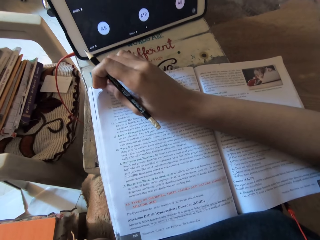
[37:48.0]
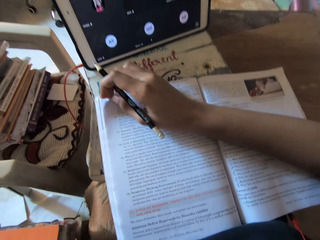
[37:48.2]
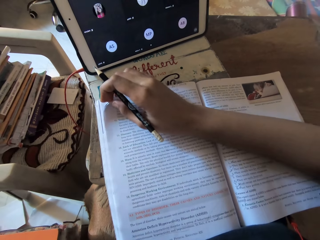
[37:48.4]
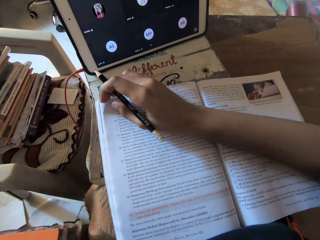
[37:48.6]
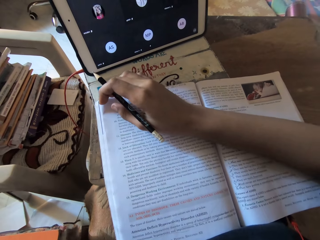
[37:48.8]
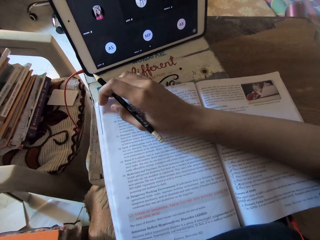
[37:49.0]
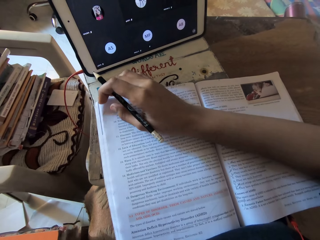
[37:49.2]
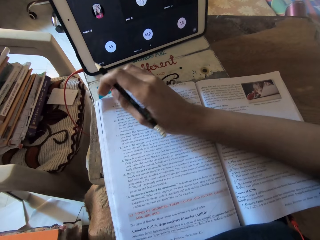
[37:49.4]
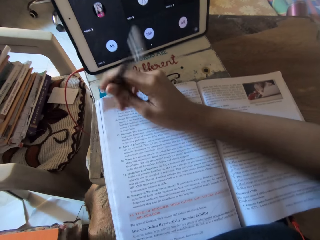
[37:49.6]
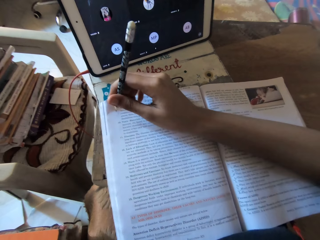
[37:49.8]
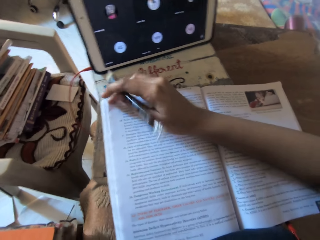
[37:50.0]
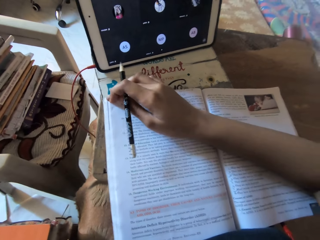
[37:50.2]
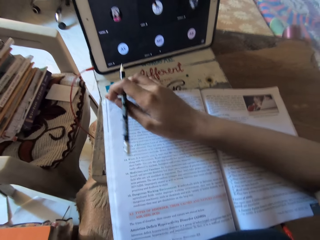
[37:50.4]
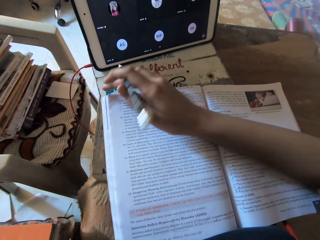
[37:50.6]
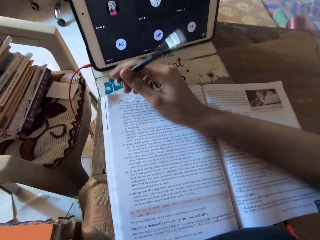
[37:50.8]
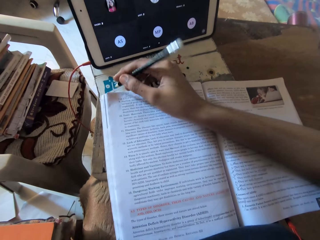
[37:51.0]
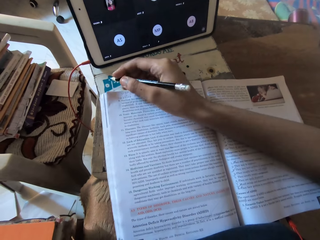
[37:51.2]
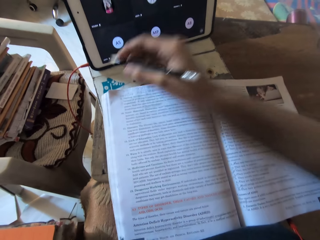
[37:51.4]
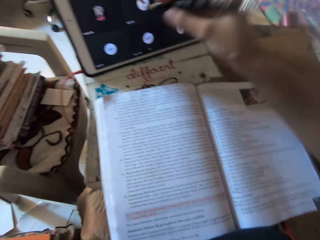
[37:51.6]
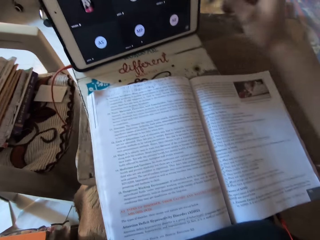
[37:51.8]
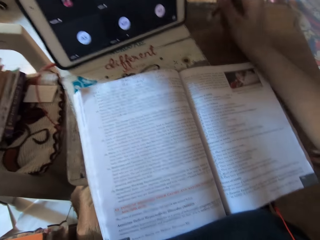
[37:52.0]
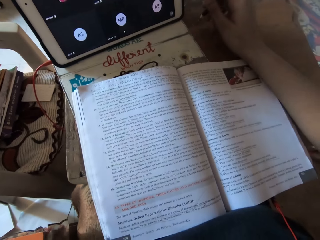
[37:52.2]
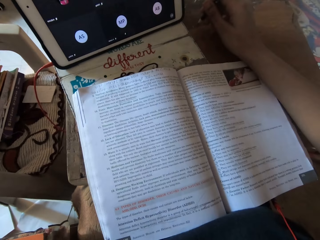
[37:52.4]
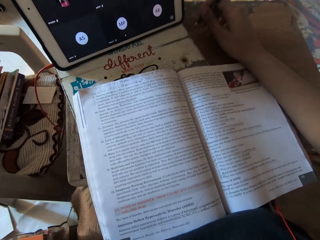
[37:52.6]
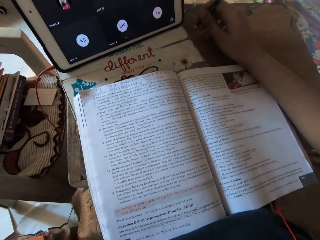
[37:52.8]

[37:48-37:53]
The camera wearer rests a hand on the table.
